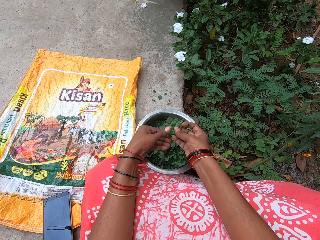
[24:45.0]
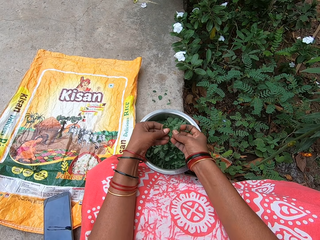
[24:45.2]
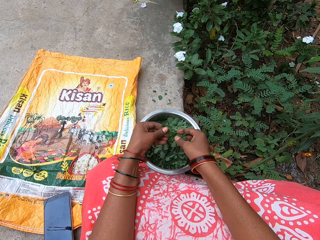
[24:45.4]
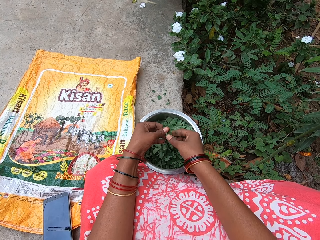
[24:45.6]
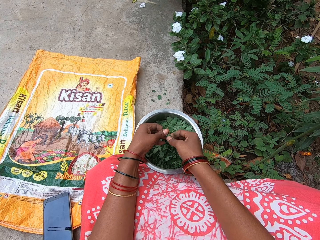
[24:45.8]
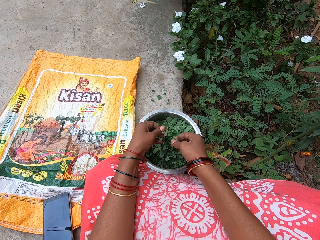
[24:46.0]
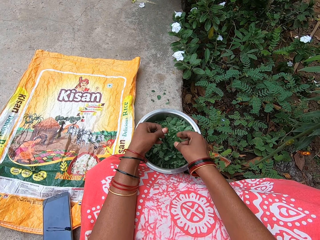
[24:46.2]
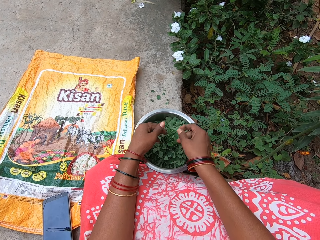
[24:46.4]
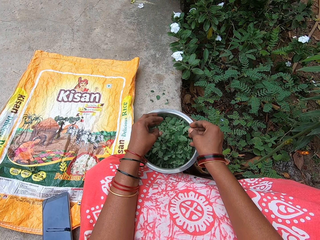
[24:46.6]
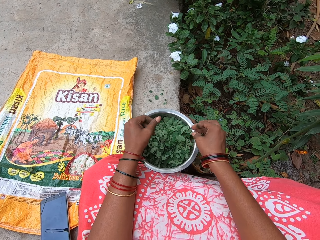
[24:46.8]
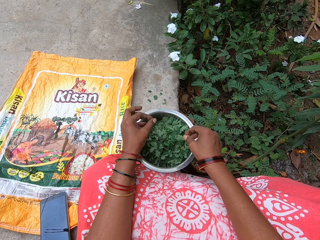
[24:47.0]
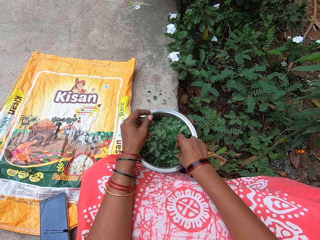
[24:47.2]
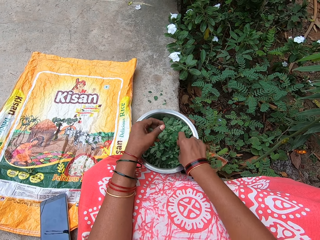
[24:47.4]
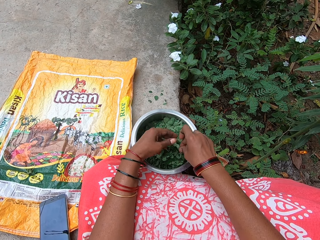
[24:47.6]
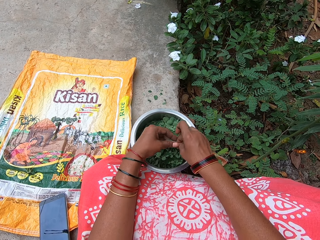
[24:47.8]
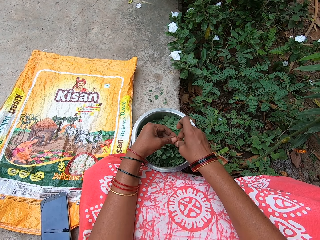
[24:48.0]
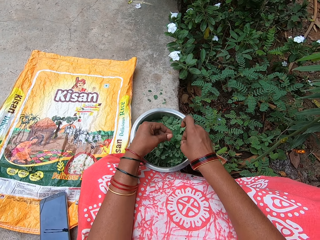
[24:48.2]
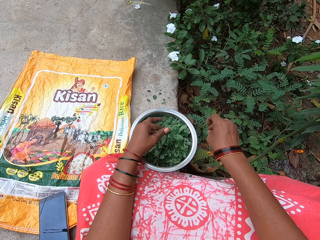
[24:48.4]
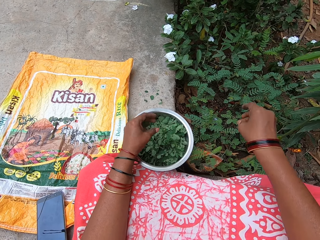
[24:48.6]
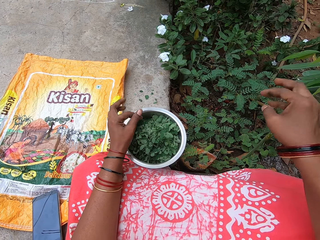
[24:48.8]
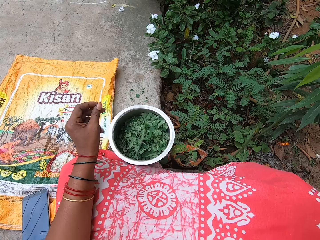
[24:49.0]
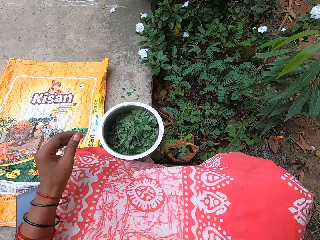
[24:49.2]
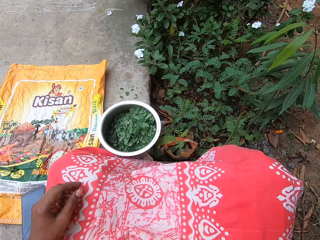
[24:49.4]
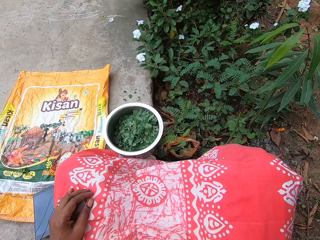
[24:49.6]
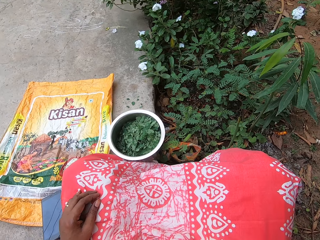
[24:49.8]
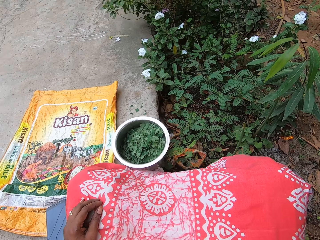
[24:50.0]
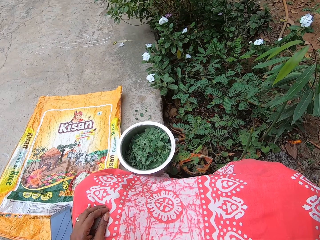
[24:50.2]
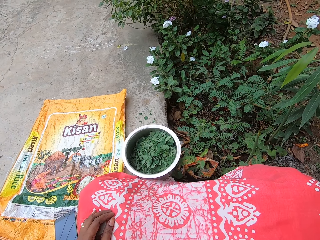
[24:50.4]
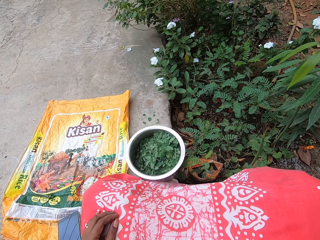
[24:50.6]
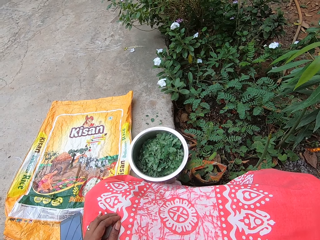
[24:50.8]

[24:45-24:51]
The camera wearer touches the mint leaf in her right hand with her left hand. She plucks a stem off the mint leaf in her left hand with her right hand. She picks up a mint leaf from the bowl on the platform with her right hand. She plucks a stem off the mint leaf in her left hand with her right hand. She drops the mint leaf into the bowl on the platform with her left hand. She touches the camera. She touches her face with her right hand.
